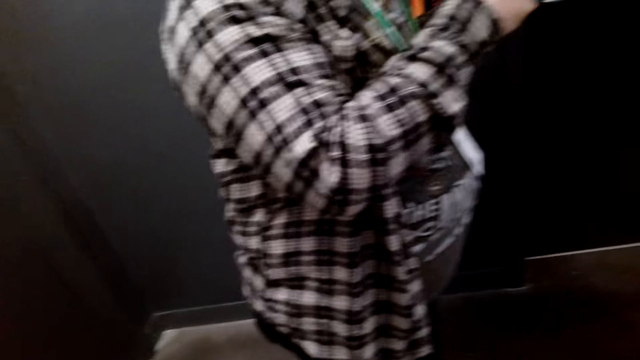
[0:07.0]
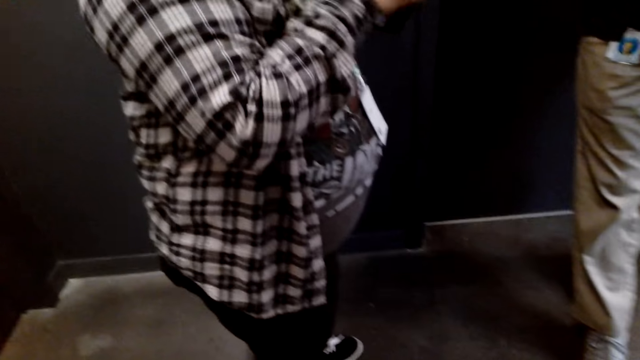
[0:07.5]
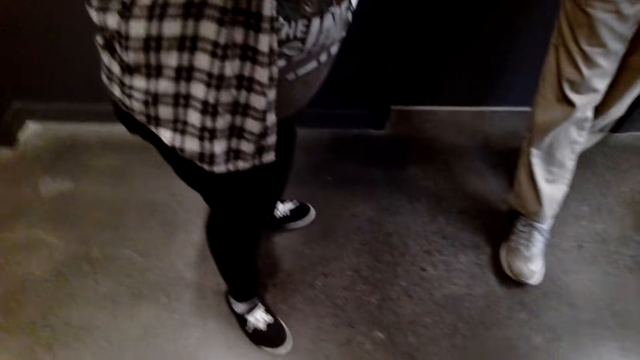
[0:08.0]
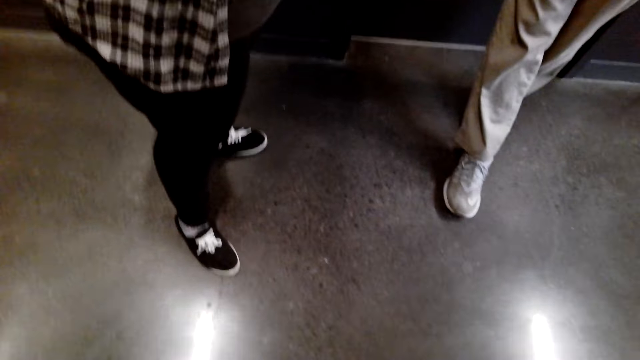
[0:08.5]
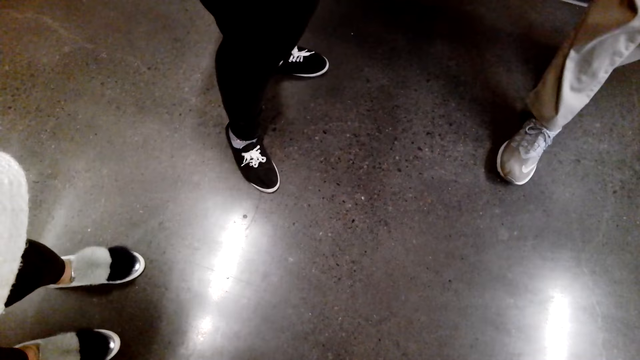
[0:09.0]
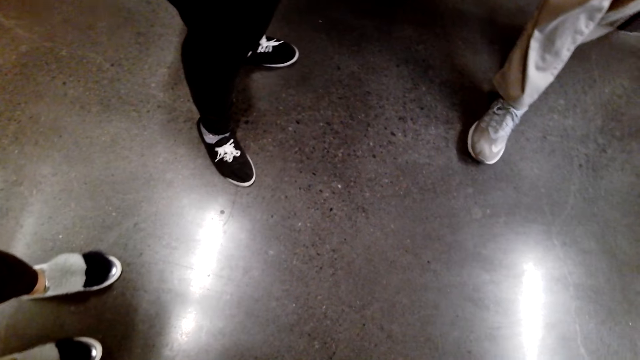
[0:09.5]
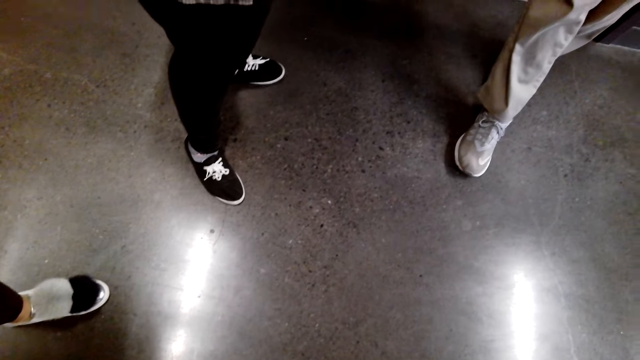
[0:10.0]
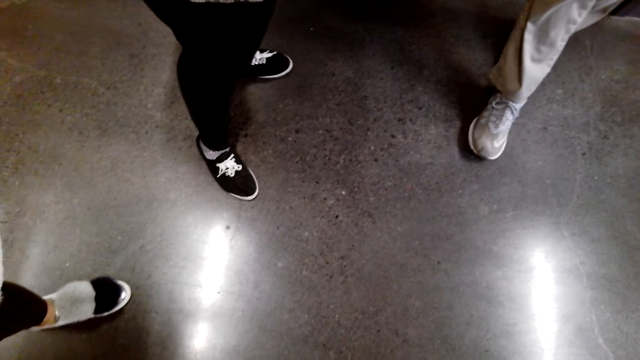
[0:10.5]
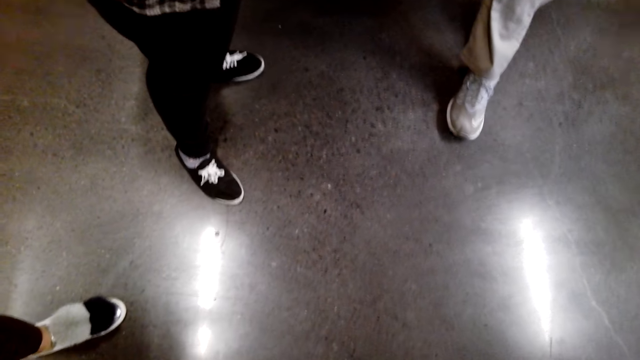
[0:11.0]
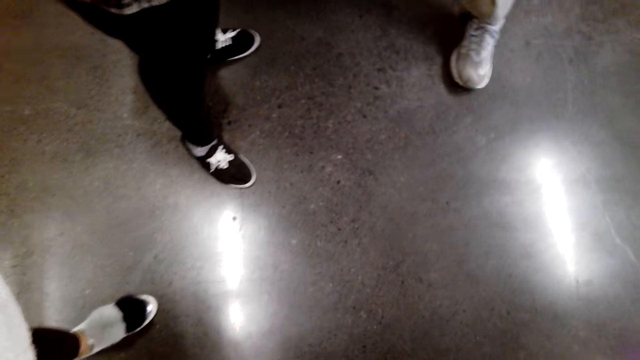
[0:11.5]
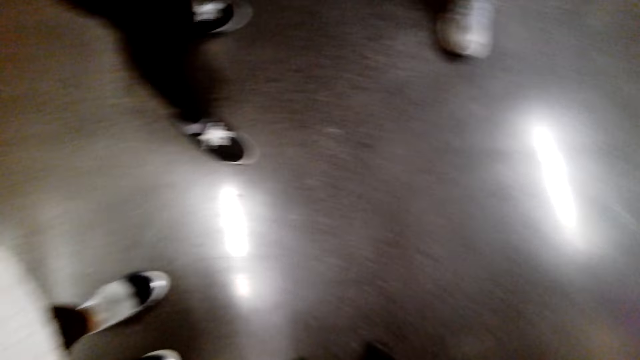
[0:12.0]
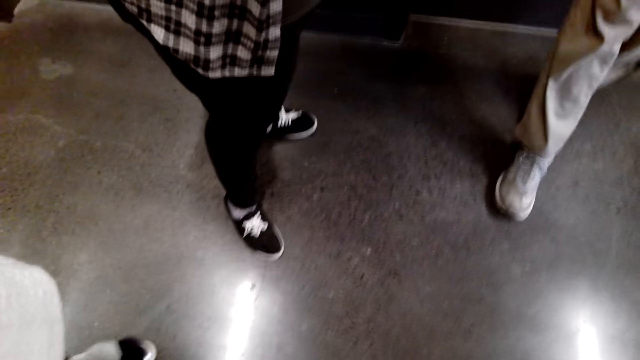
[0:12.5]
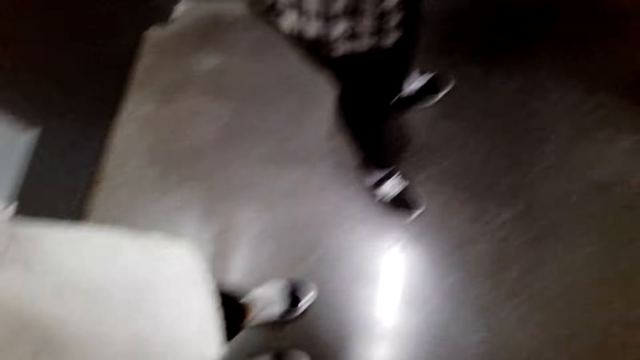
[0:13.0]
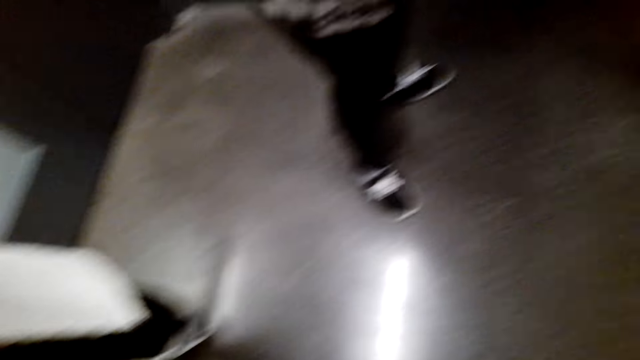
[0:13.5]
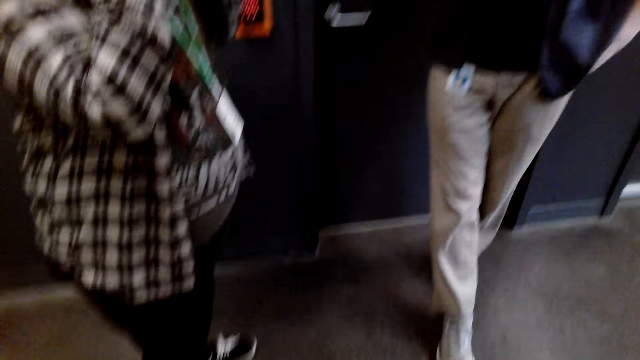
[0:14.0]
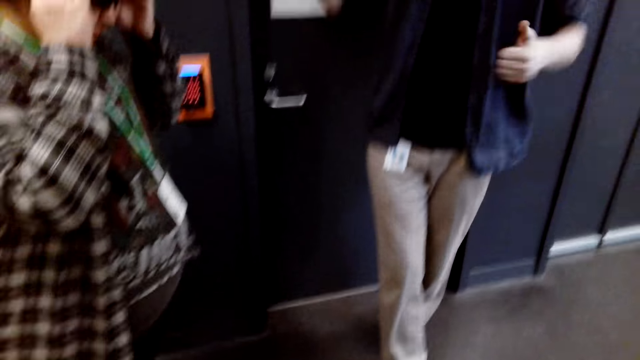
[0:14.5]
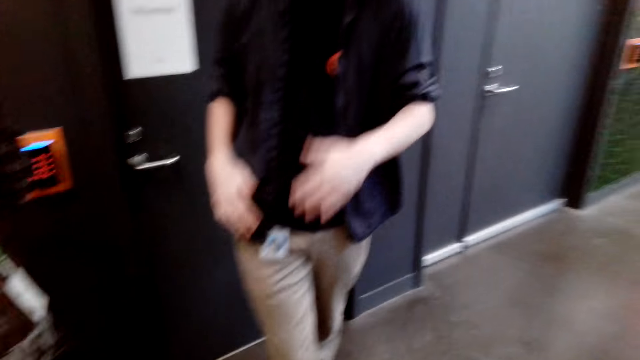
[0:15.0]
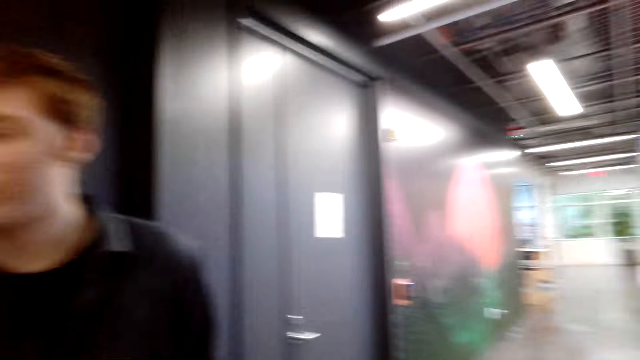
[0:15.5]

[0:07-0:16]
The camera wearer looks down.

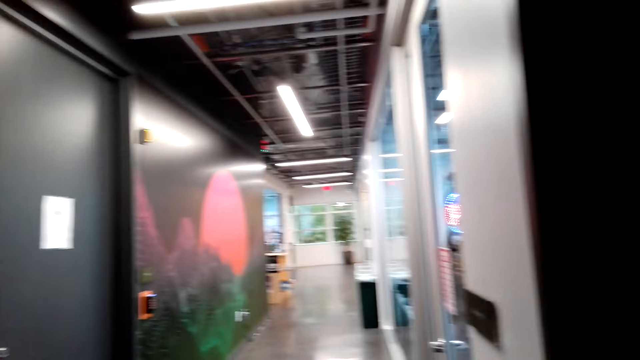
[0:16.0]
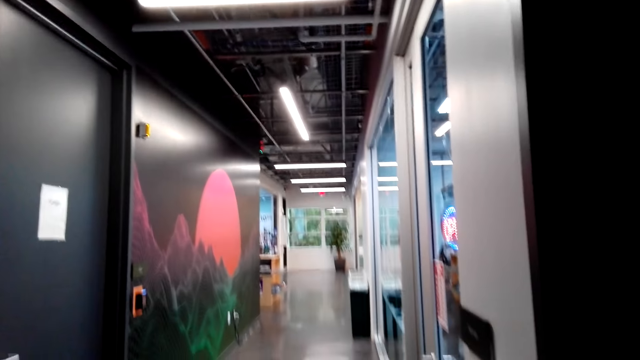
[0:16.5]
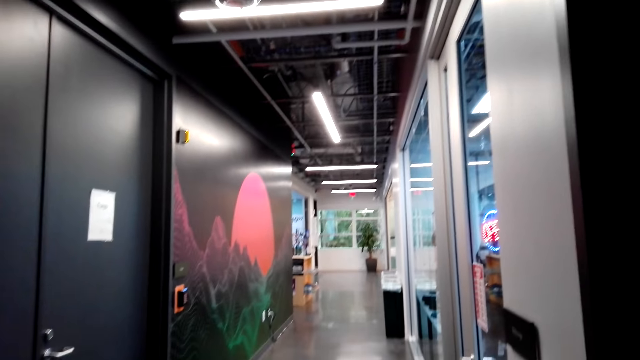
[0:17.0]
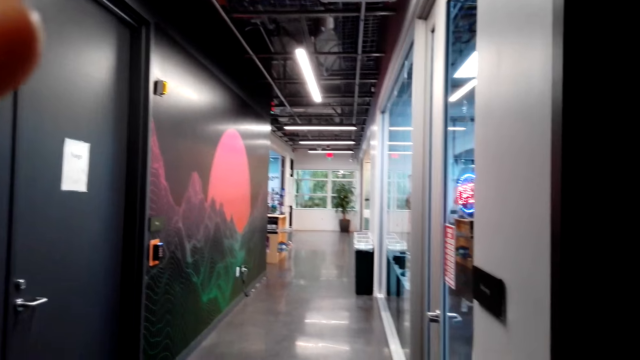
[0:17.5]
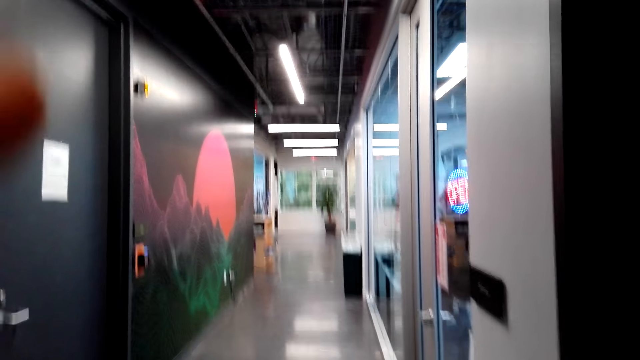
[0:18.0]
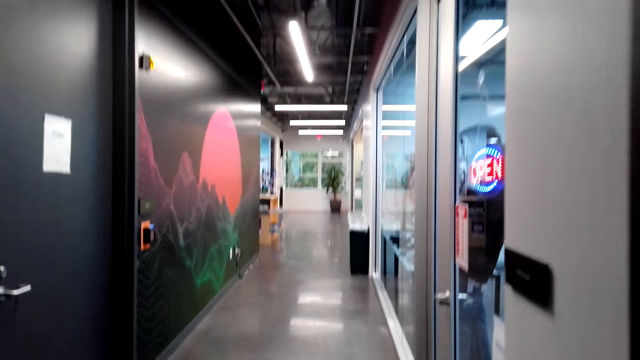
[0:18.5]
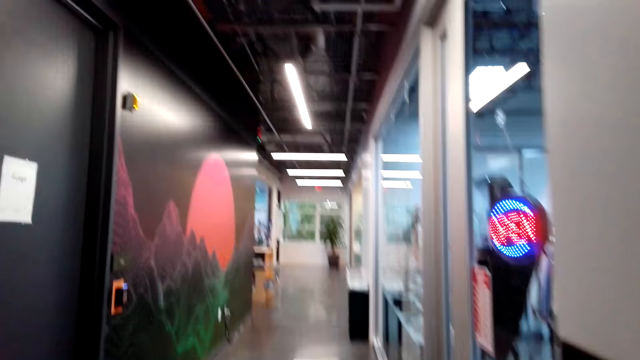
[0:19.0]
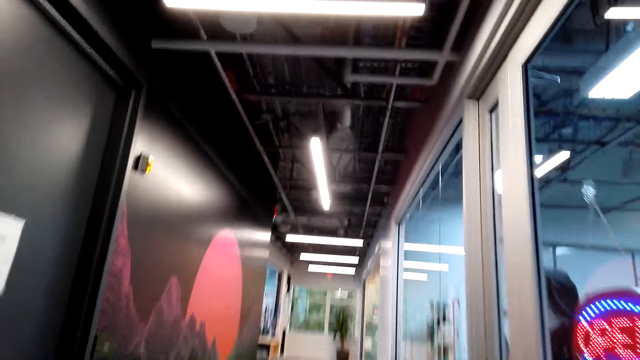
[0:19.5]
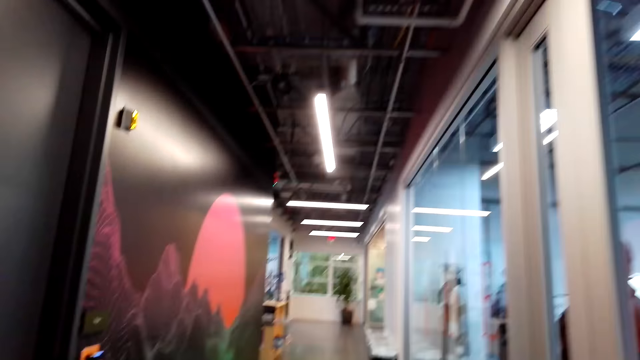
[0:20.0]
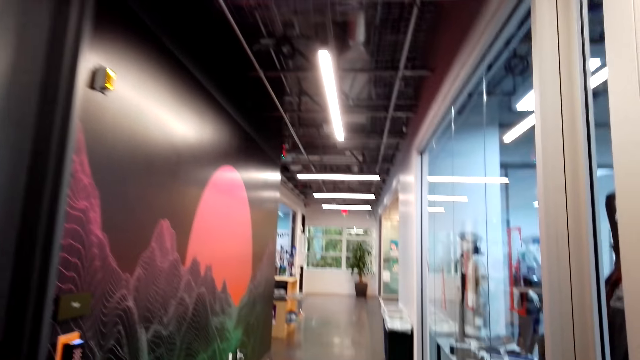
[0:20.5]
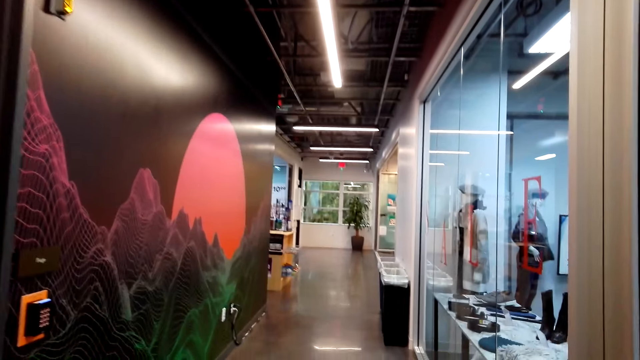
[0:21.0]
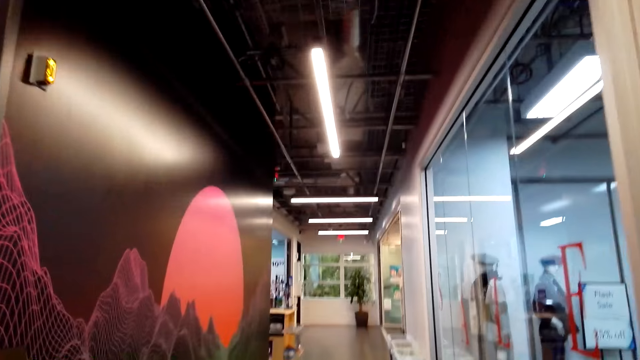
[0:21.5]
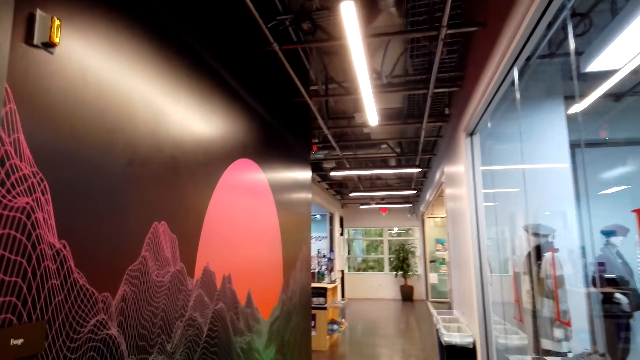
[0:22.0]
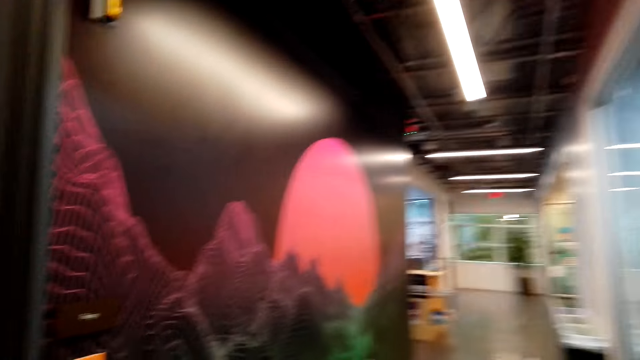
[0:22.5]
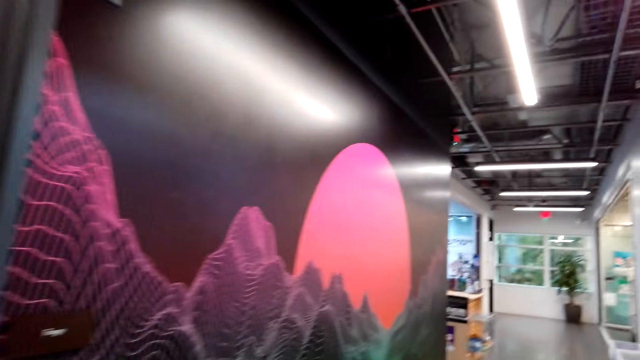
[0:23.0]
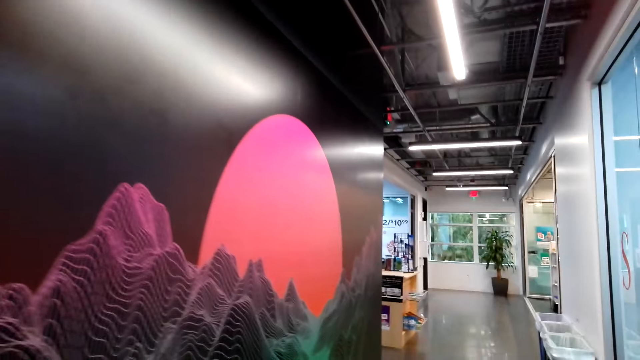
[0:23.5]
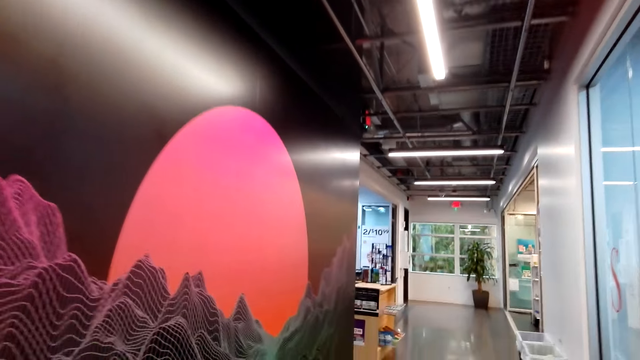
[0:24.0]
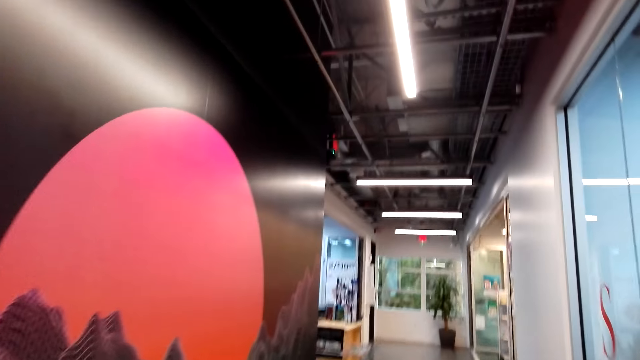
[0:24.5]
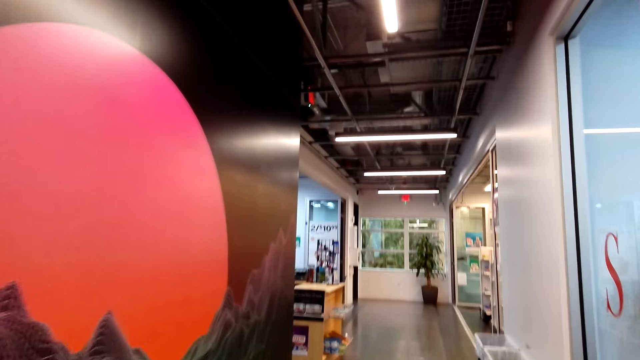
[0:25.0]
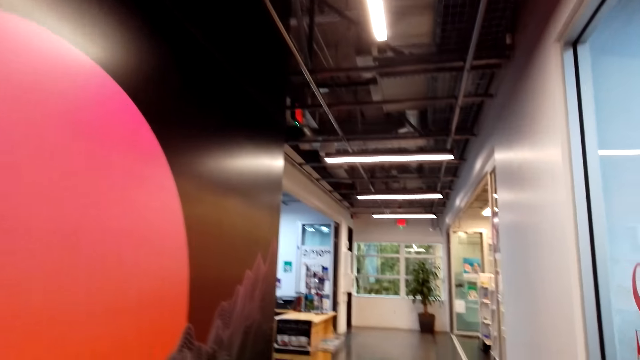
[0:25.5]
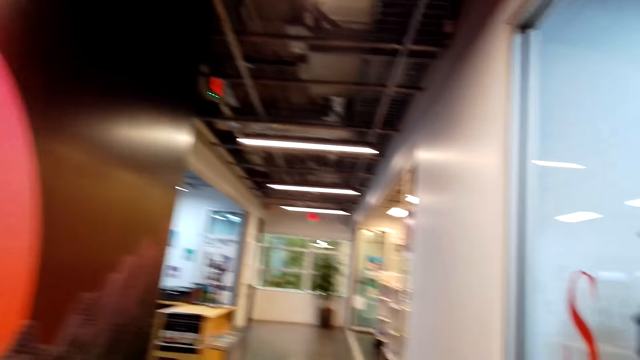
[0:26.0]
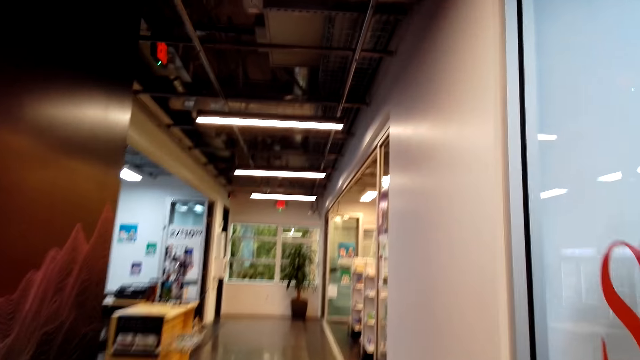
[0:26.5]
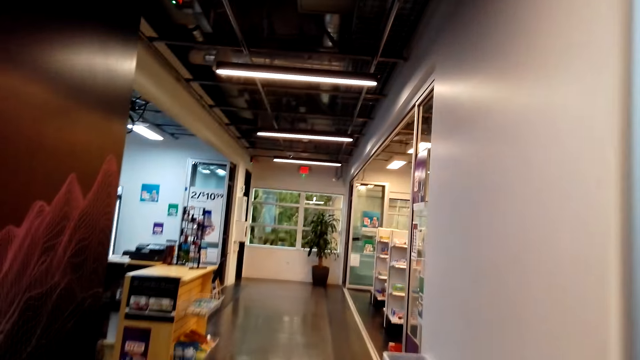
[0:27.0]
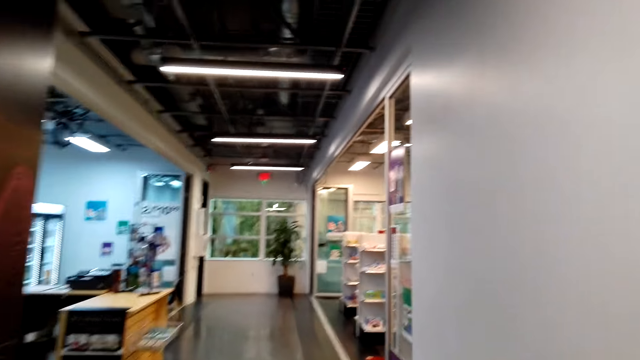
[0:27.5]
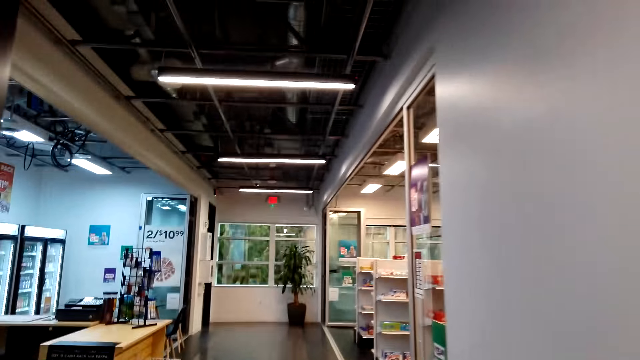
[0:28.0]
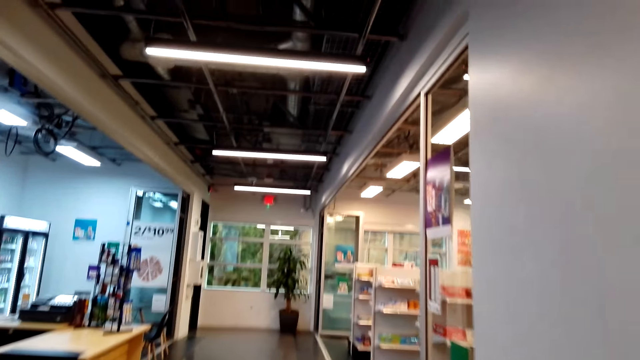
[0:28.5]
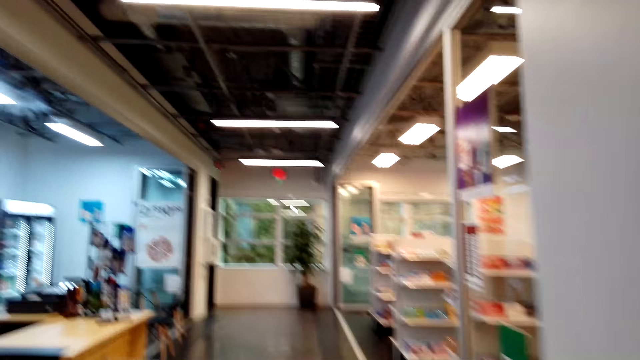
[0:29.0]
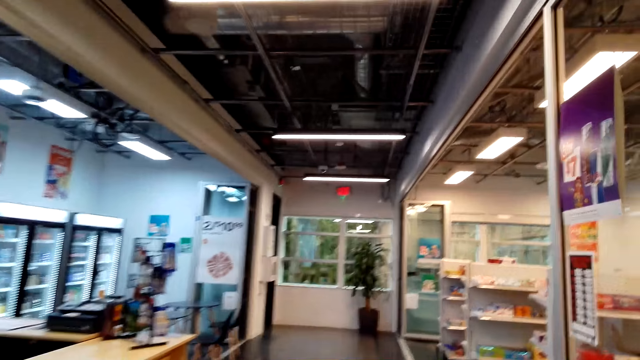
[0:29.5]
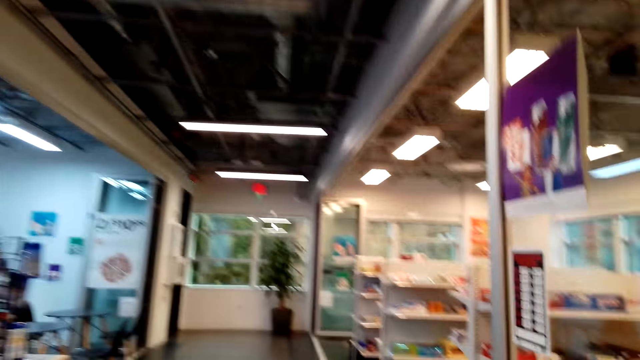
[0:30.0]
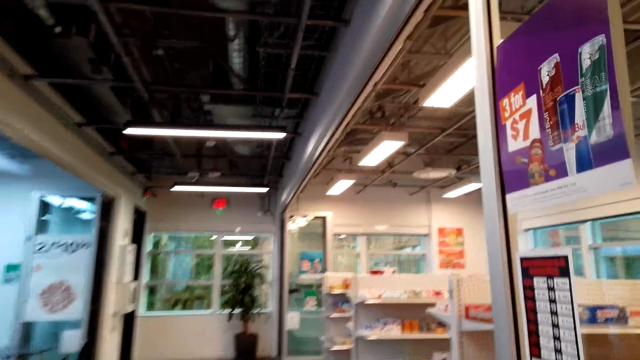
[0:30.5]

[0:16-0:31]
The camera wearer walks towards the supermarket. They walk around.
